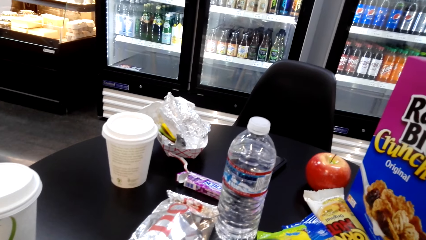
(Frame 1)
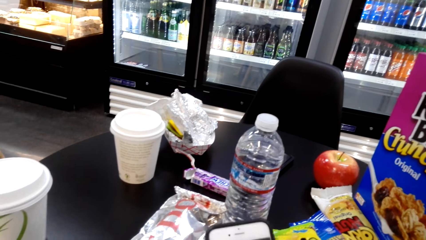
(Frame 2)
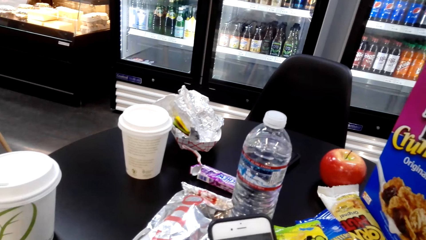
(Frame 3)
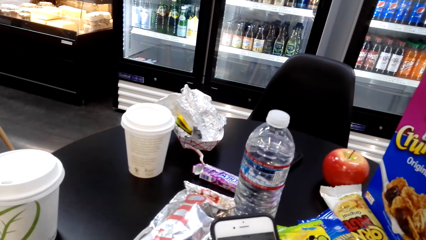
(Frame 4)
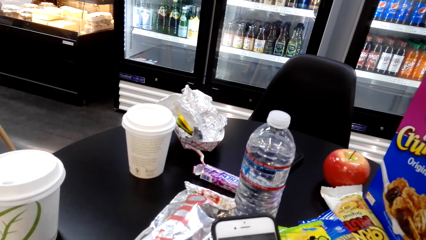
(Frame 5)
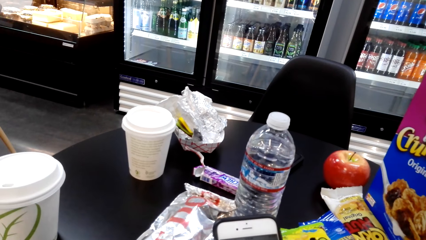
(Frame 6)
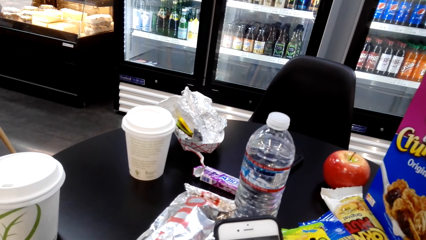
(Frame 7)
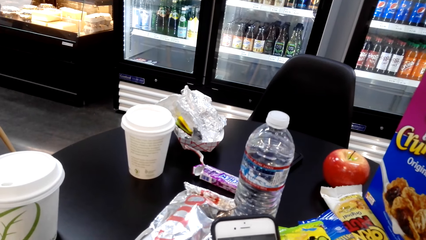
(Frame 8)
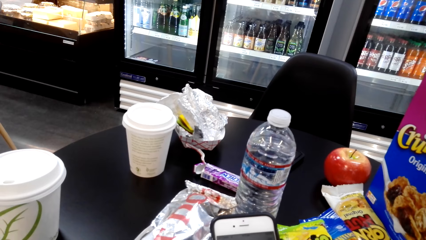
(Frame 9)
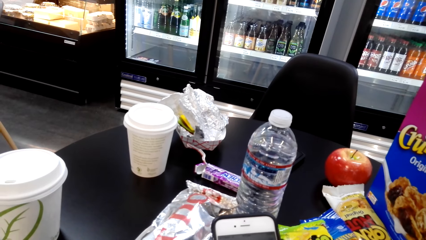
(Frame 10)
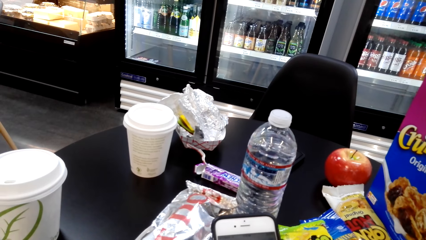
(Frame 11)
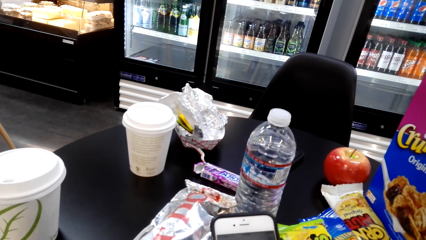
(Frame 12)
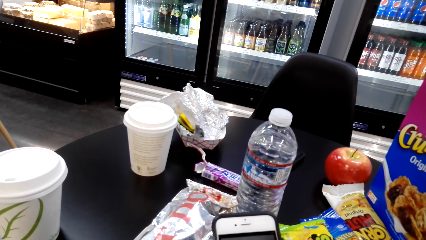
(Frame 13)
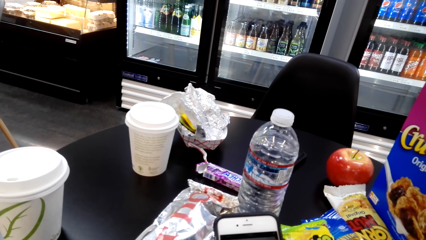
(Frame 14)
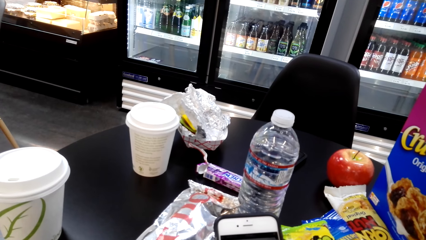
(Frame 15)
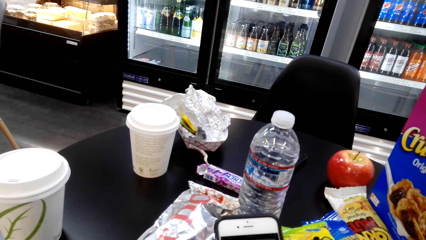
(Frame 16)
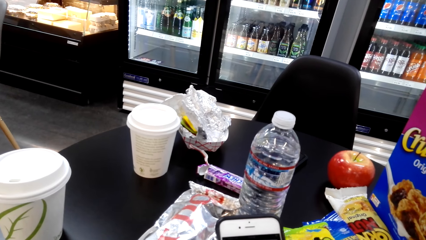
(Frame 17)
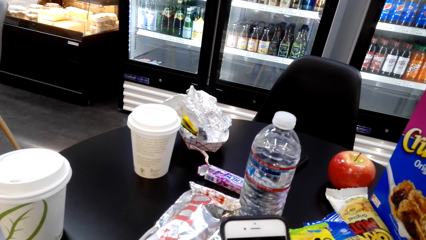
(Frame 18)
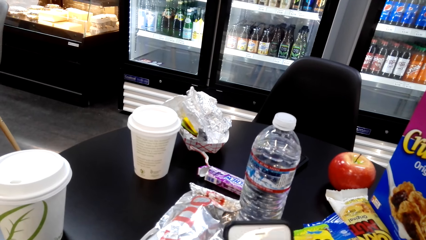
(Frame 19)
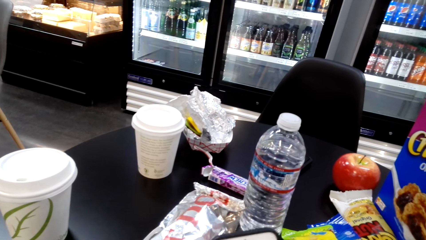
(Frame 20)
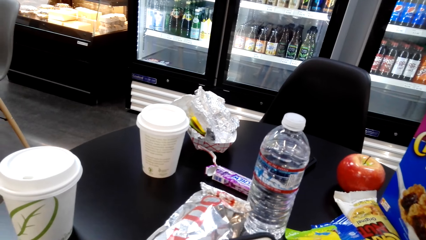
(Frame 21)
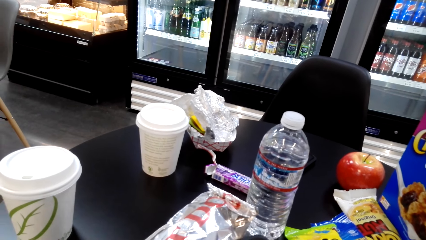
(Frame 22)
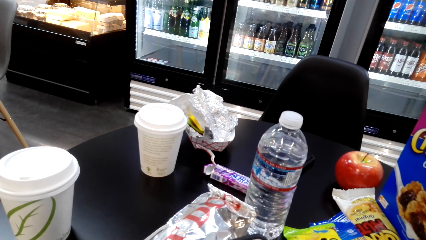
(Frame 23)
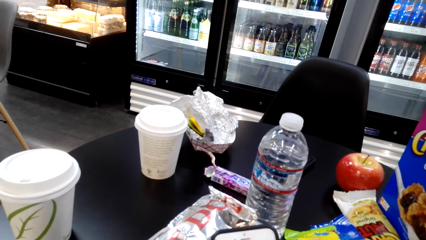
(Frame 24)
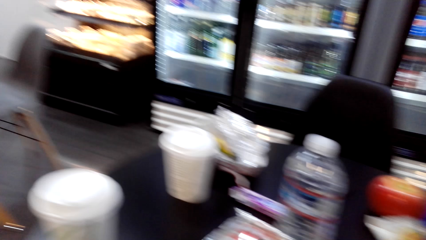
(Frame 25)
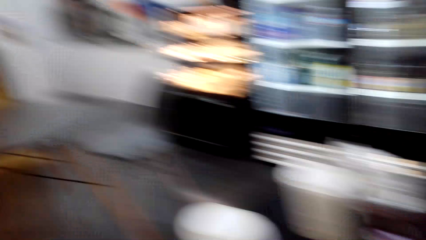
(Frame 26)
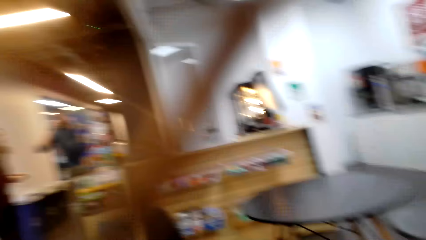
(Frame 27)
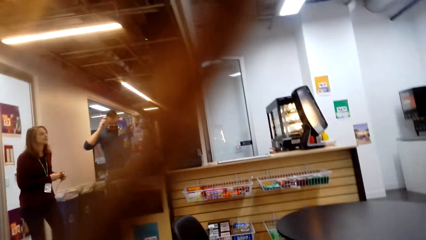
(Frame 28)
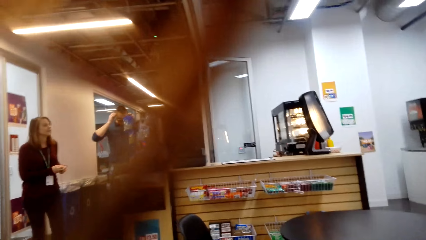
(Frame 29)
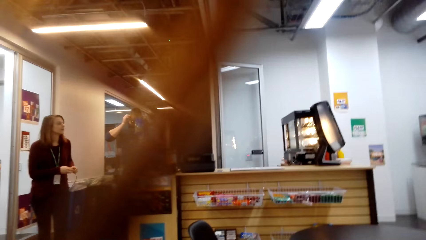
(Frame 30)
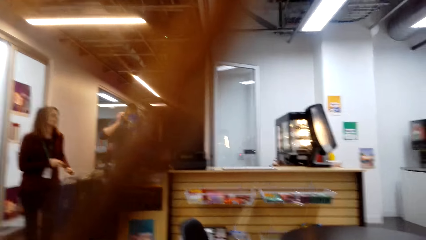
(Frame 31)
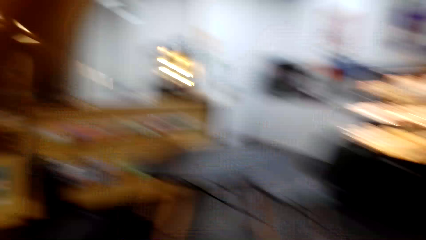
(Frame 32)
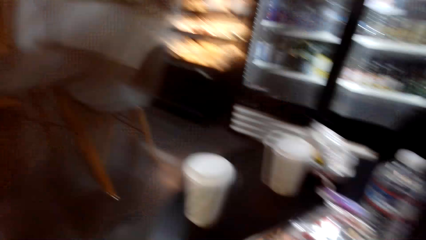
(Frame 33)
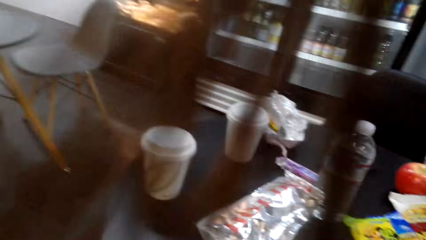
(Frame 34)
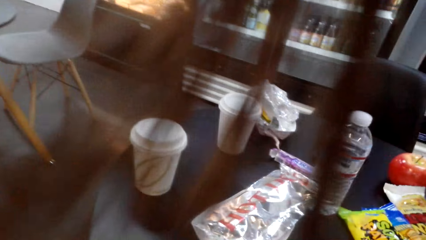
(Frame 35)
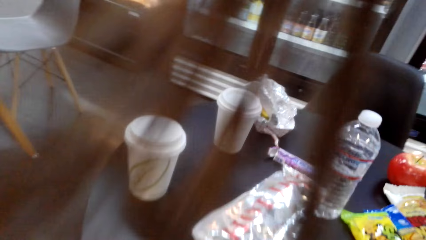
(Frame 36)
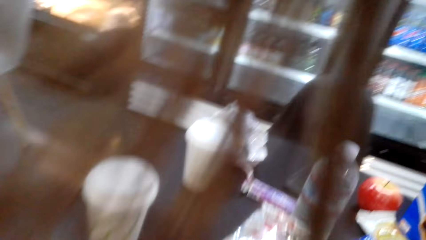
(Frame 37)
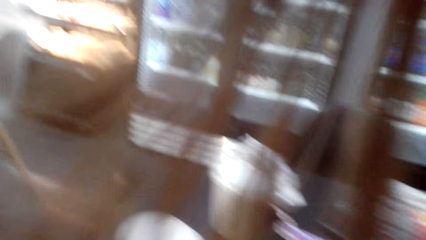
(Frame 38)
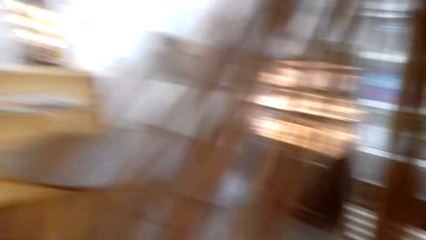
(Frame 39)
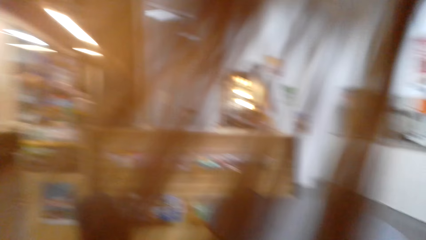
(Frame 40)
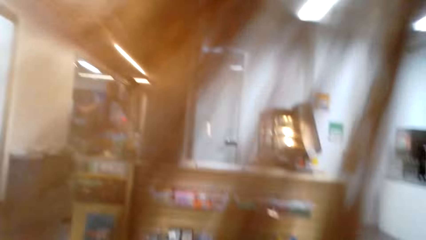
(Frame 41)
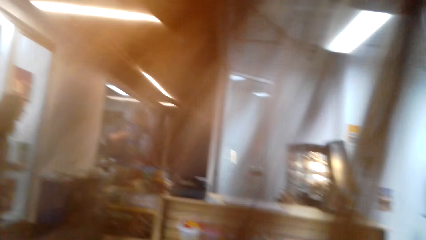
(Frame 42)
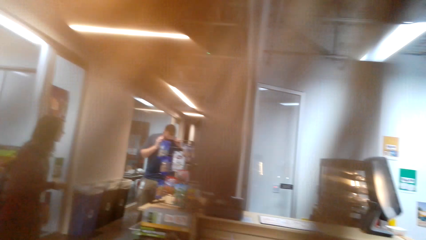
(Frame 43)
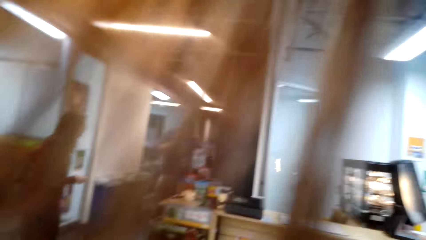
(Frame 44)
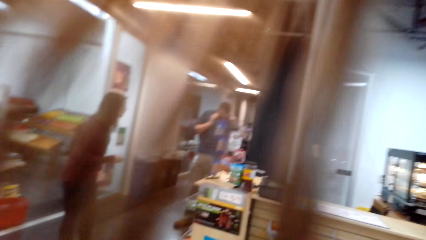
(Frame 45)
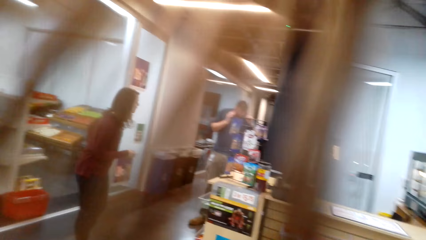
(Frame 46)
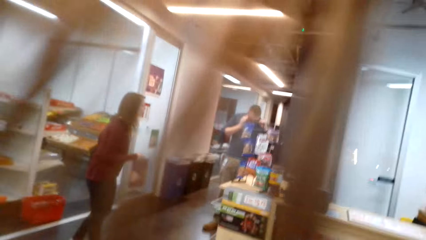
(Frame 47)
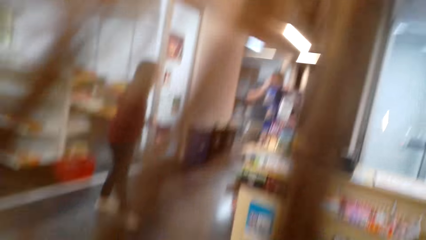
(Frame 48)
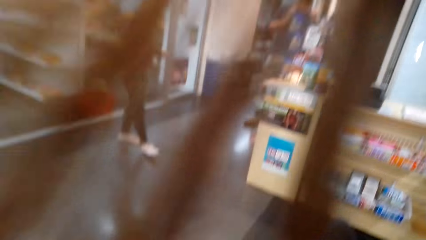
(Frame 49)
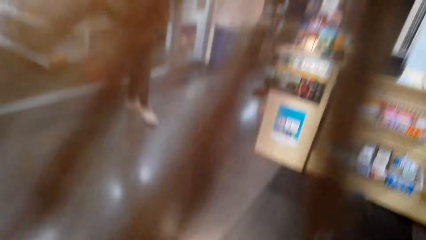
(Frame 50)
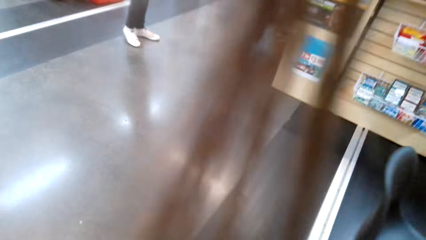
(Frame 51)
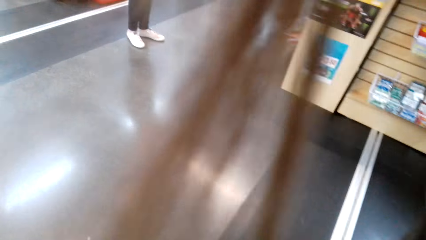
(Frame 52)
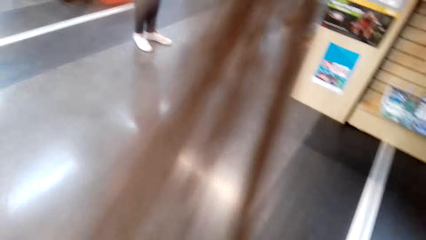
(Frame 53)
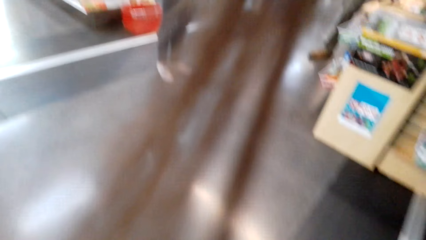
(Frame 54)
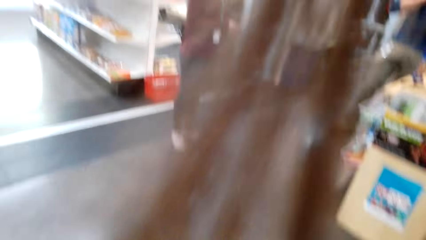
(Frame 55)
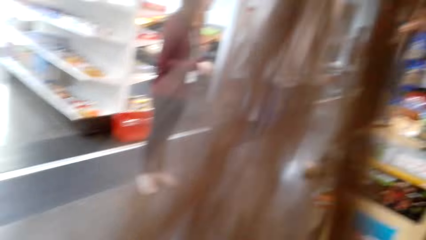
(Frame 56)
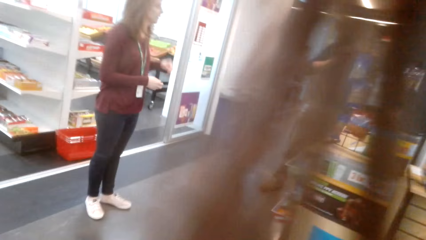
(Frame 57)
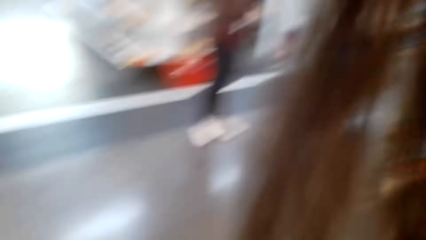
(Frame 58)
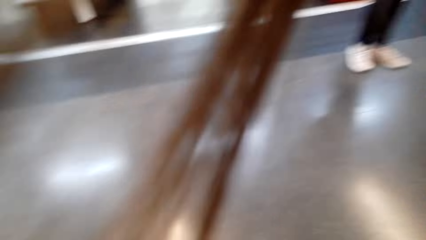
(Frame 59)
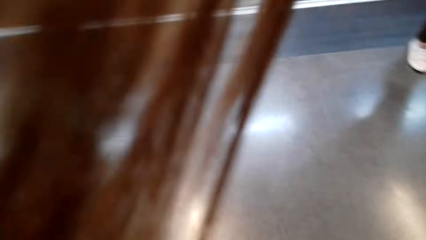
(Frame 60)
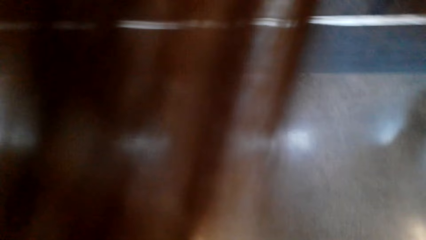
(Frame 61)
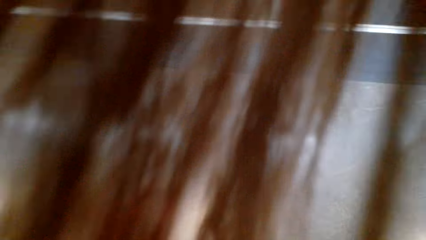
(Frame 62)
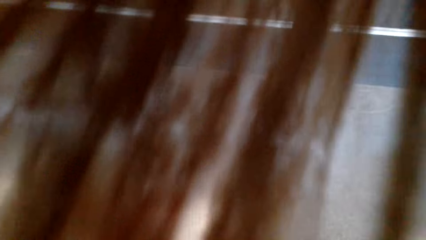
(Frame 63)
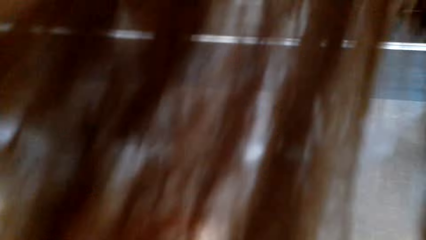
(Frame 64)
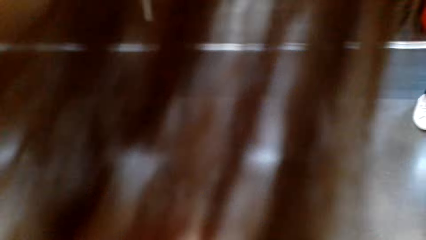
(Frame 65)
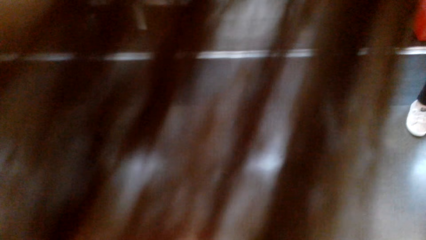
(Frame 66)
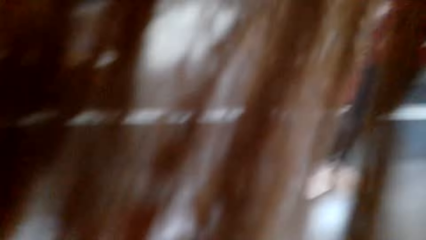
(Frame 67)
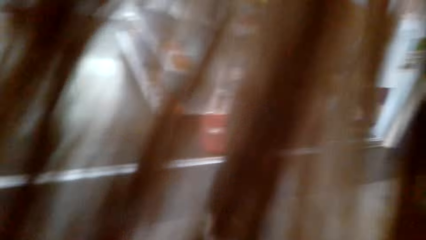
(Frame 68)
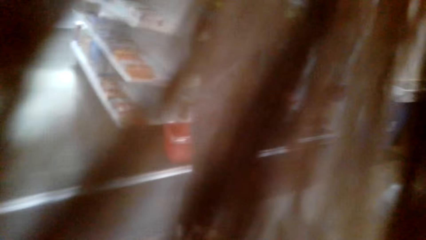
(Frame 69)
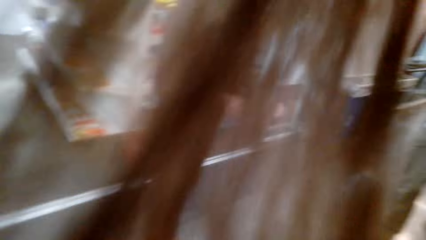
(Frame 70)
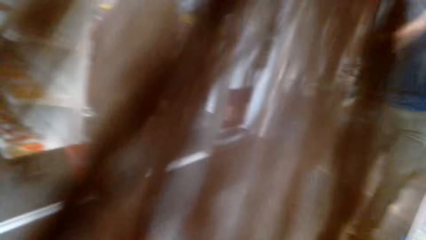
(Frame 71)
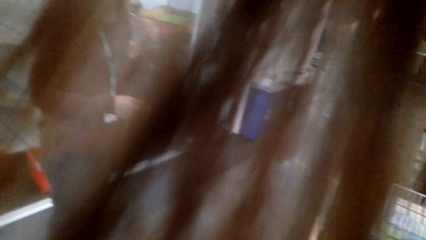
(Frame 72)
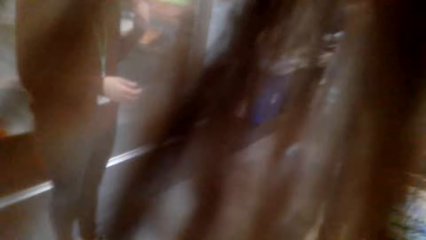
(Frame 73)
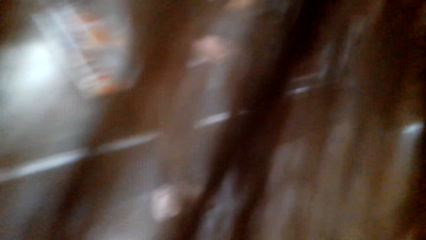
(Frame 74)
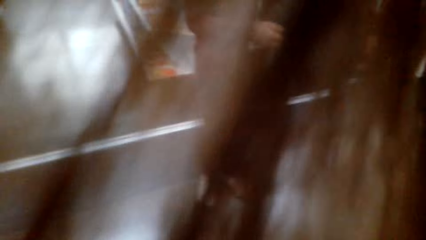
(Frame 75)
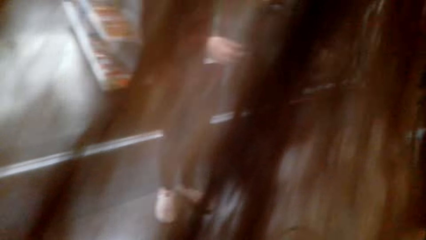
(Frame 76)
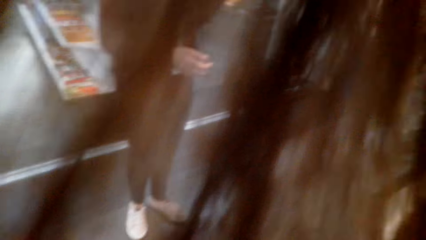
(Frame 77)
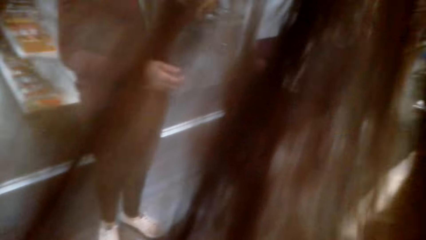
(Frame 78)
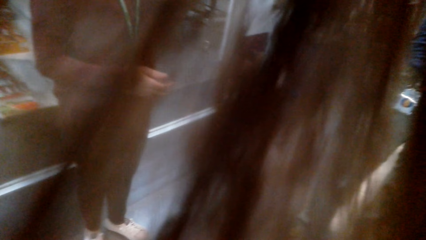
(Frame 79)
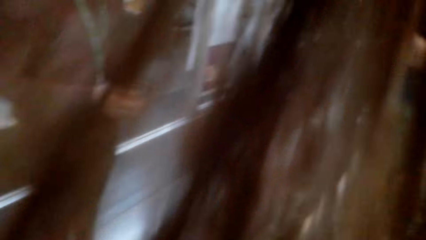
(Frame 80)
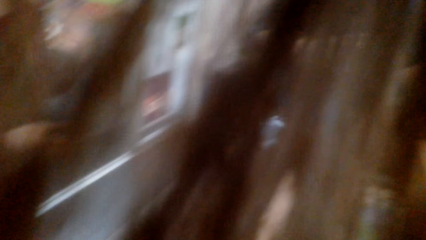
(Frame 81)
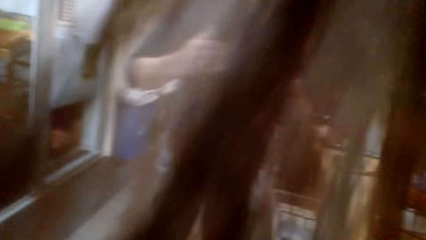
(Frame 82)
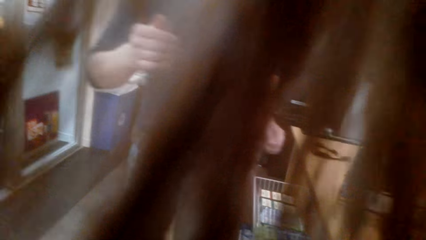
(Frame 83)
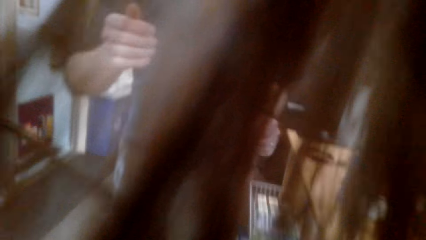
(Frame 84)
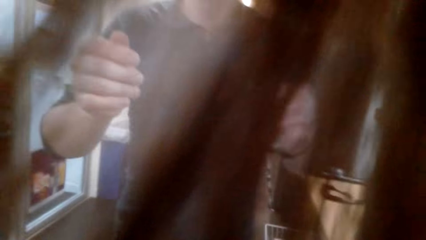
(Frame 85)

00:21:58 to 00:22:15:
The camera wearer uses her phone. She looks around the shop. A man wears a mask. The camera wearer looks around the shop. She stands up and walks around the shop. The man wears a mask. The camera wearer walks around the shop.
